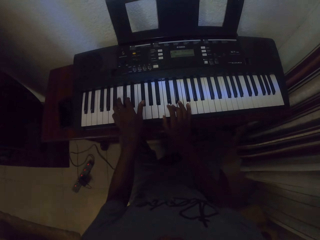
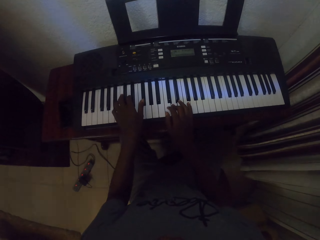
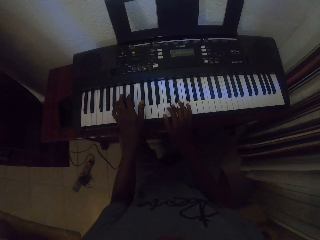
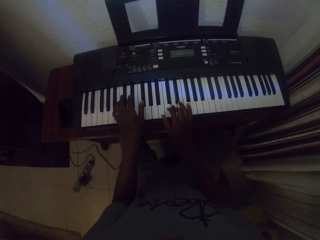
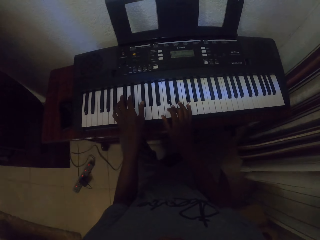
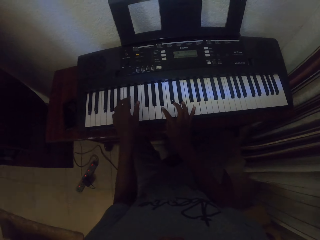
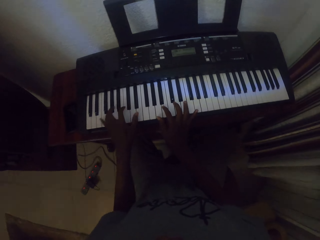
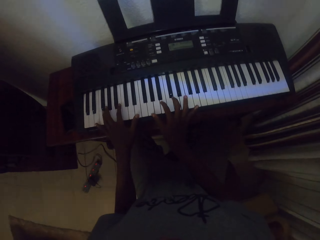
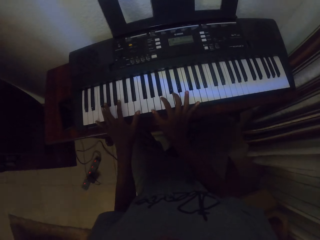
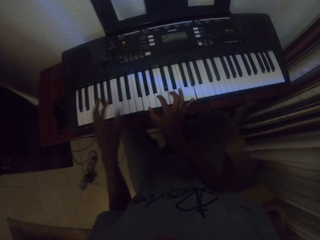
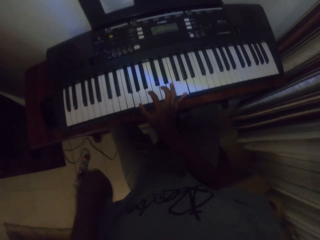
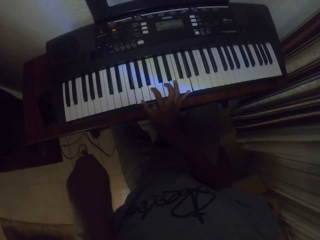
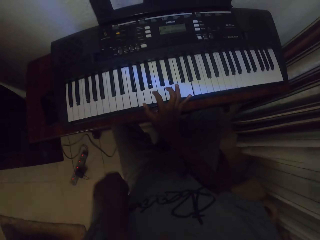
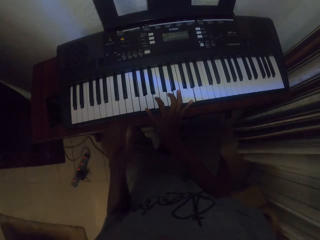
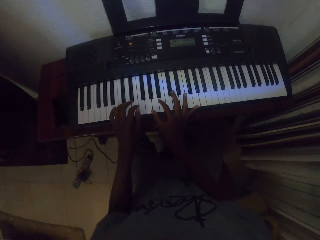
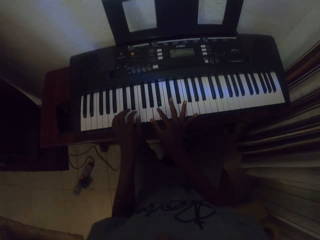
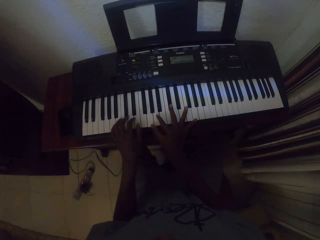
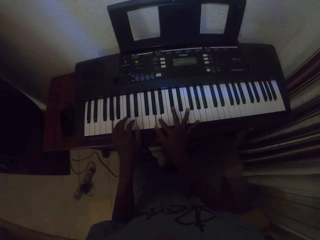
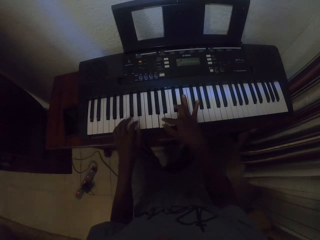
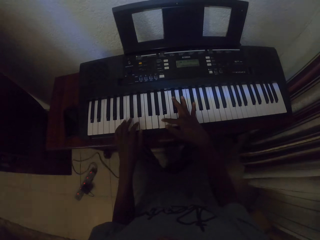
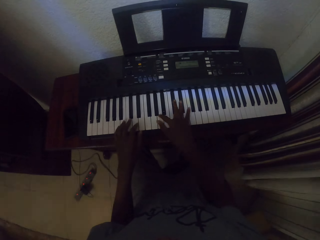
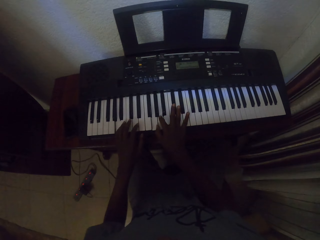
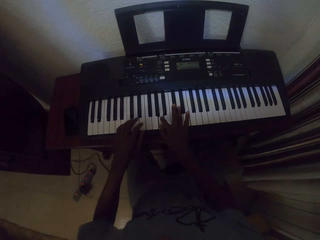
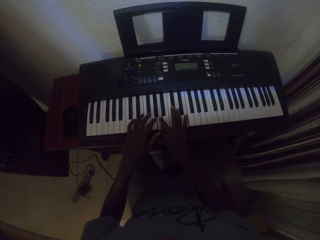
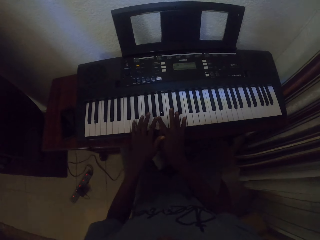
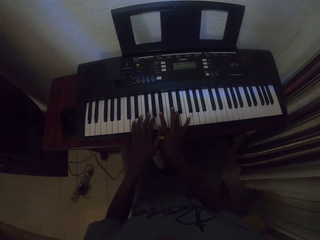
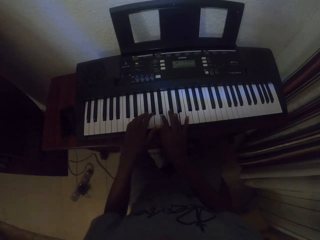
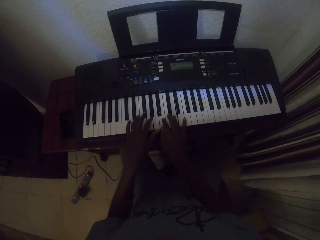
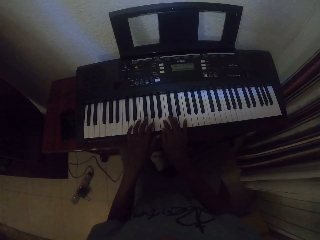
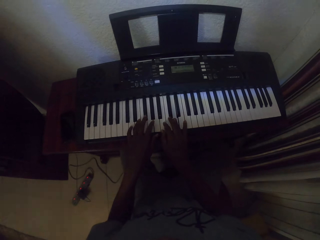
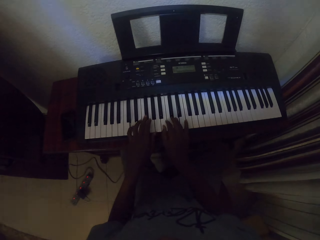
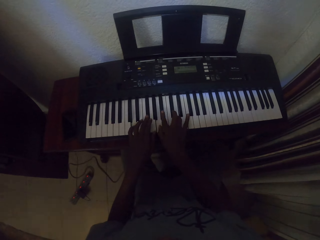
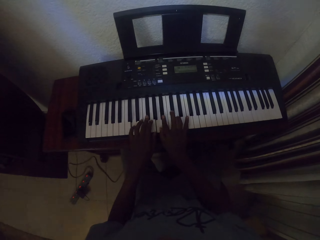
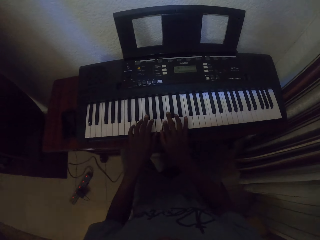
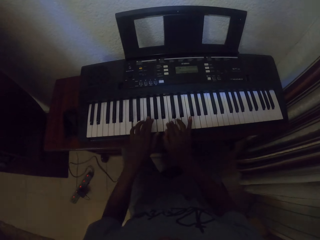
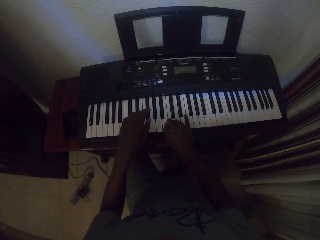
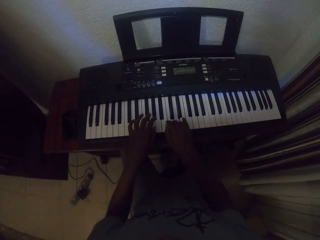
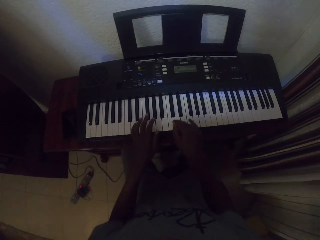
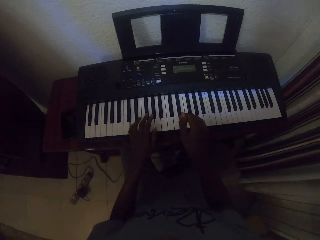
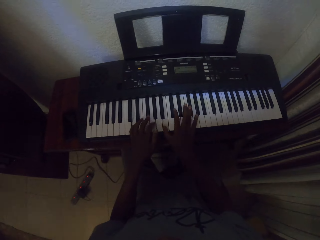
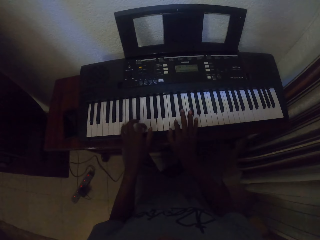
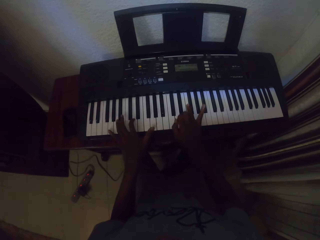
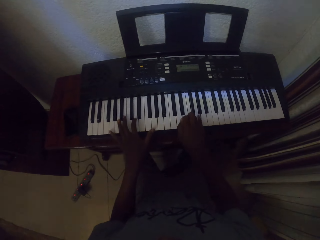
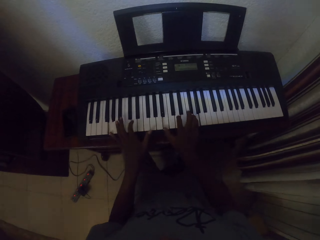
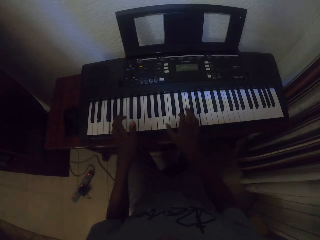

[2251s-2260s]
The camera wearer holds the camera. They play the piano keyboard.

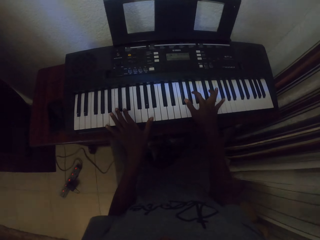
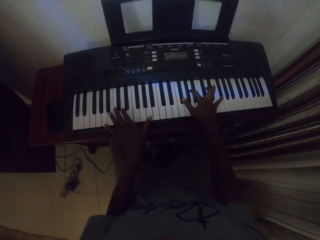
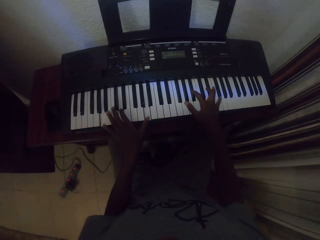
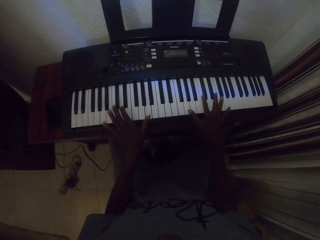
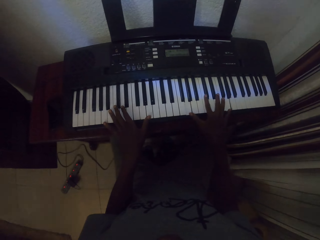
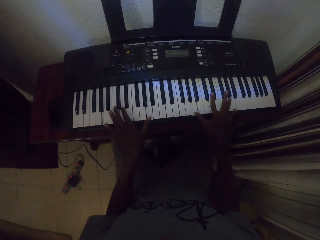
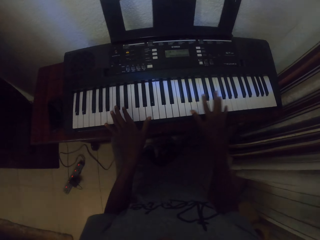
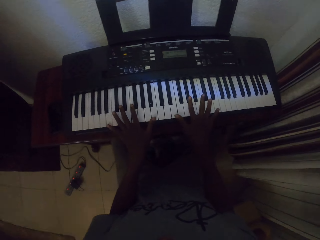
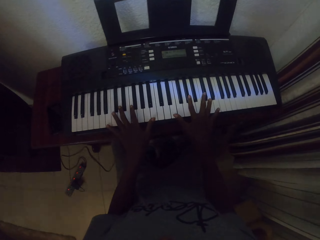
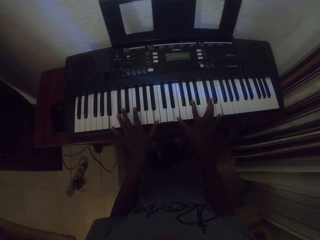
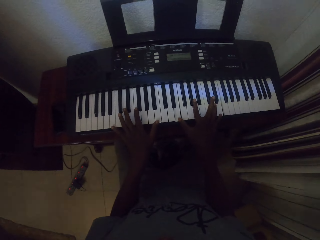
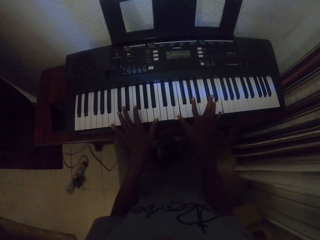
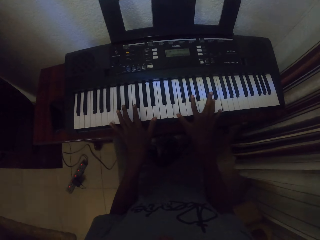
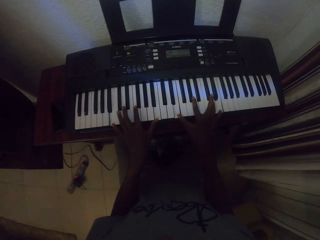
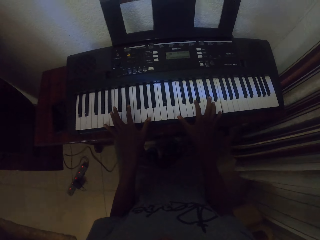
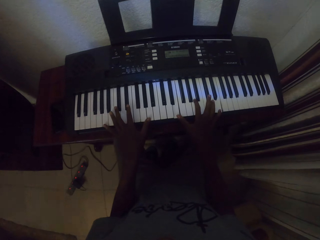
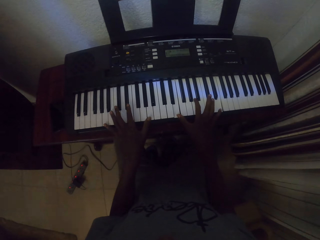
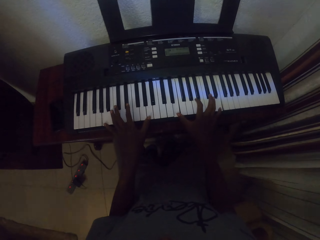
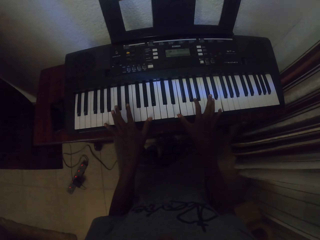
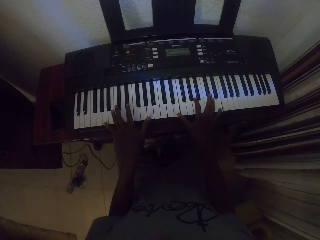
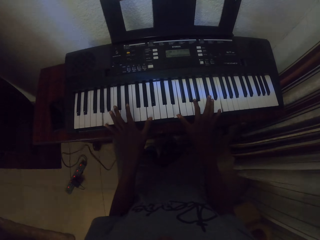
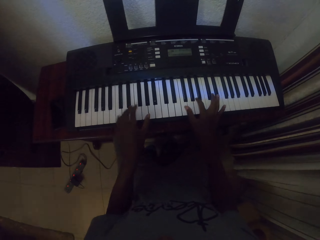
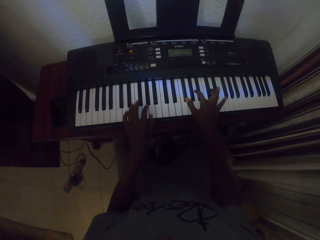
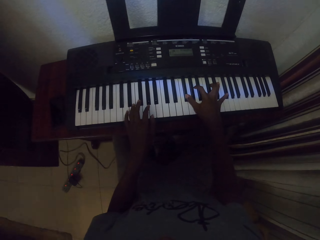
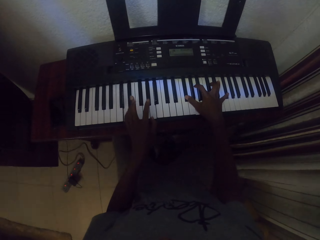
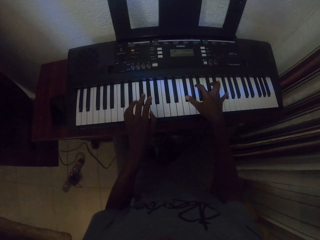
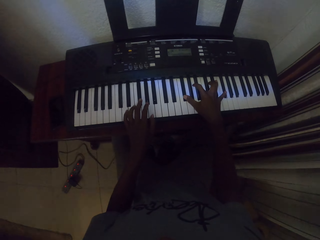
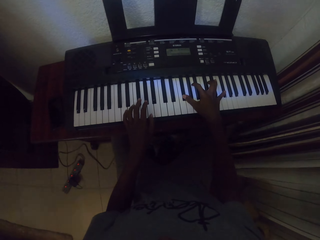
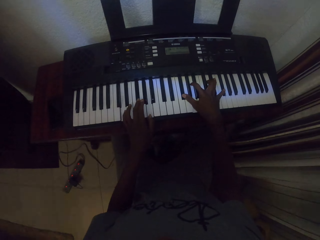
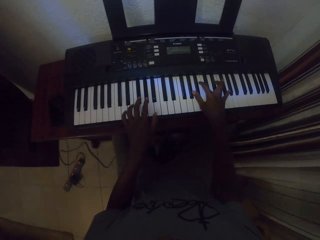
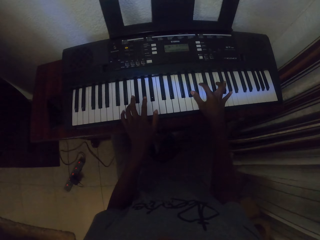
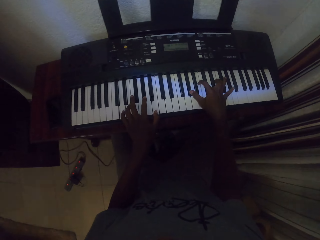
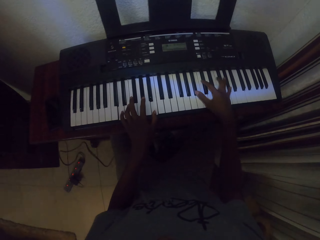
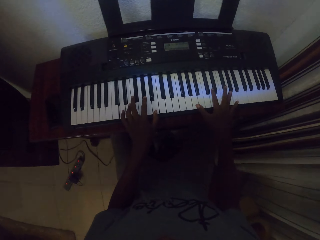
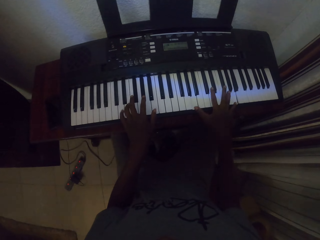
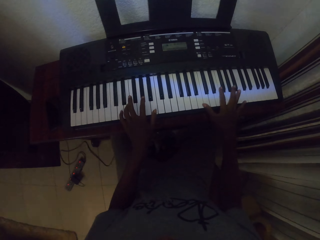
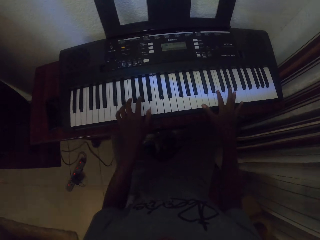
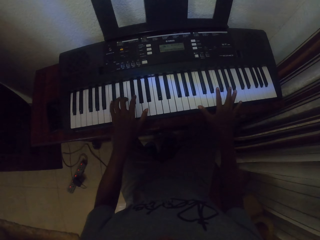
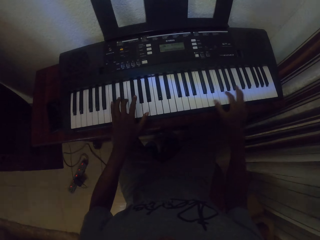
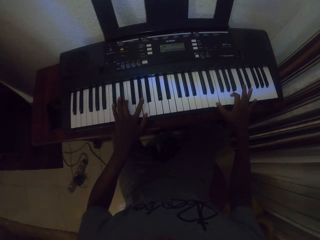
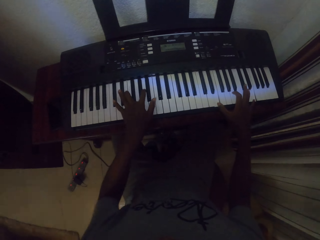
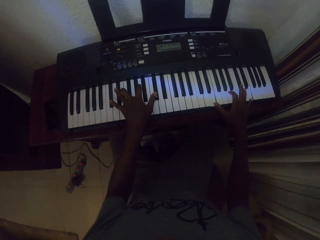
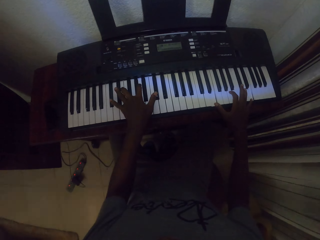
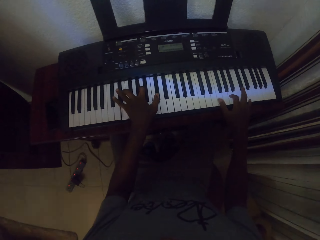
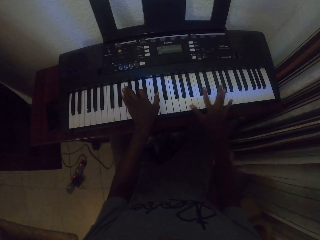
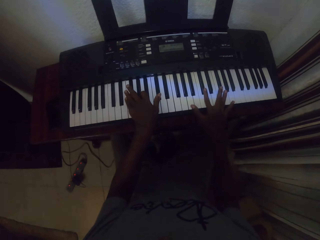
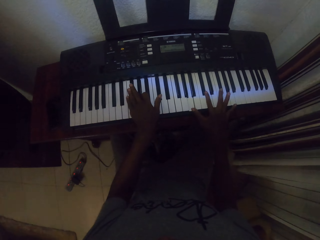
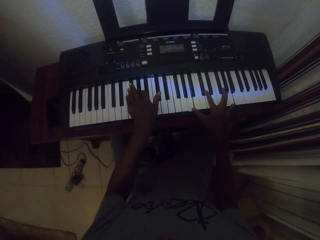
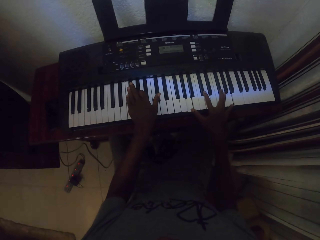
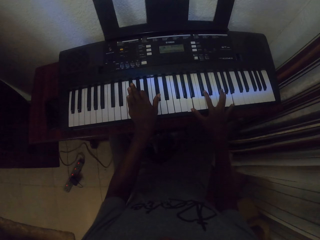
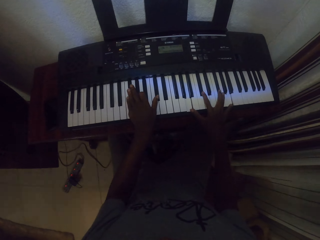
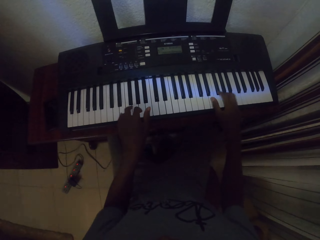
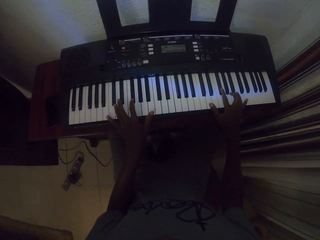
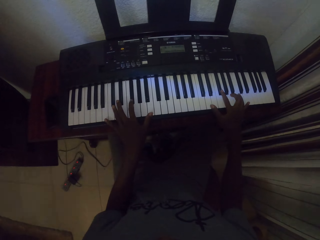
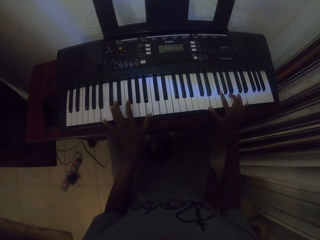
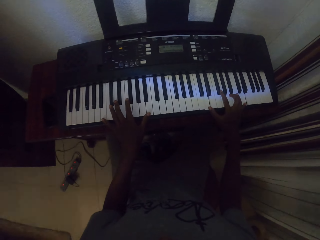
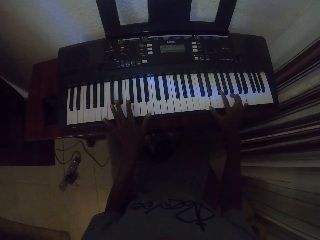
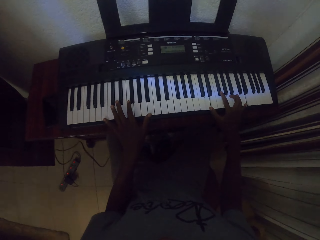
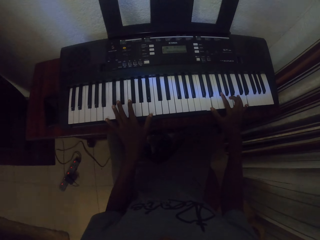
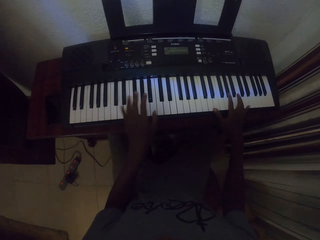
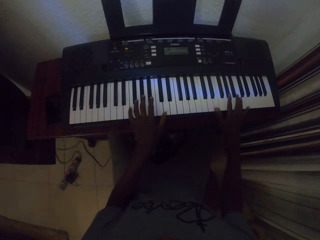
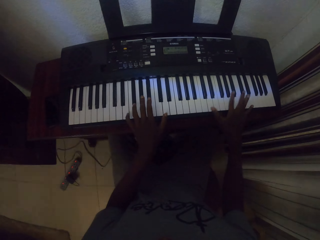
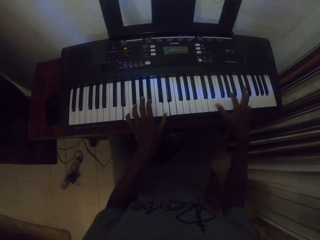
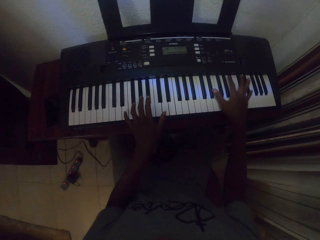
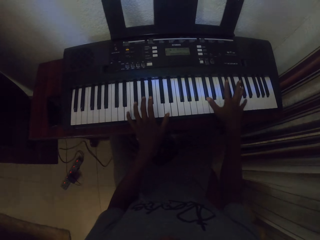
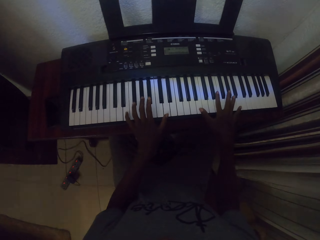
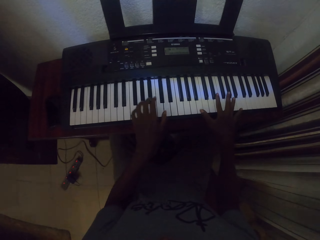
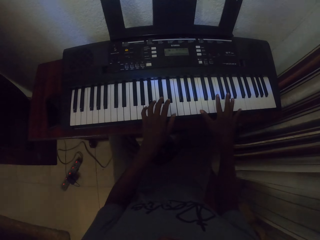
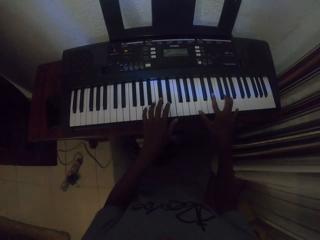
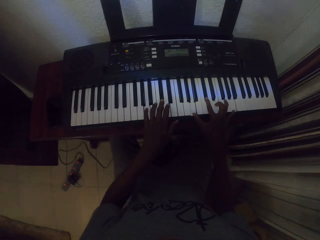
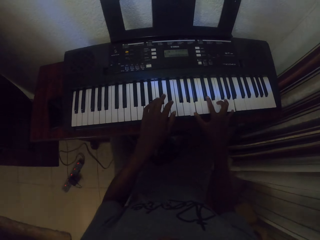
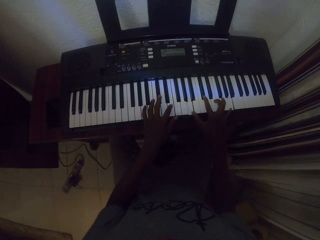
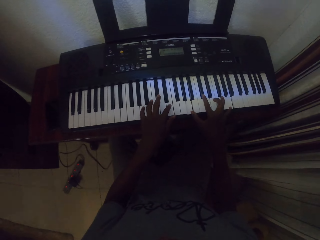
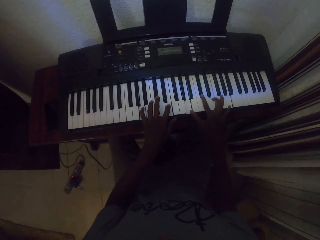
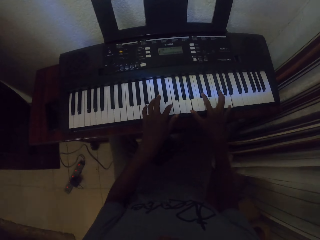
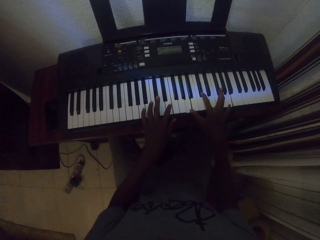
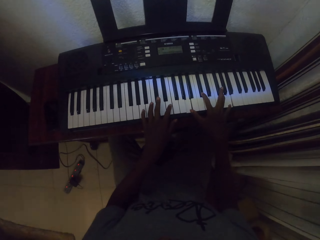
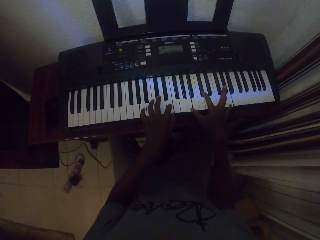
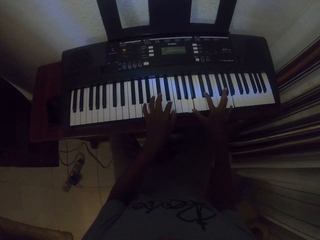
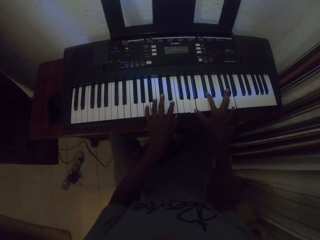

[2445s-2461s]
The camera wearer plays a piano. They play the piano with hands. They play the piano. They play the piano again.
